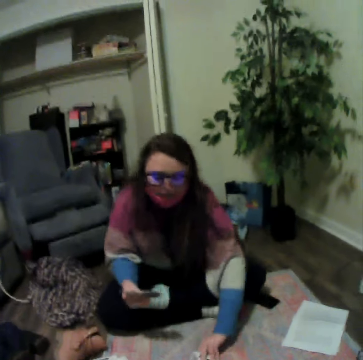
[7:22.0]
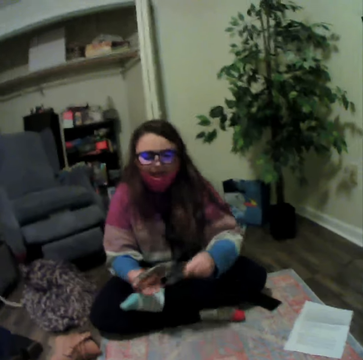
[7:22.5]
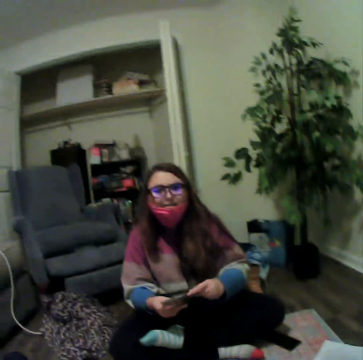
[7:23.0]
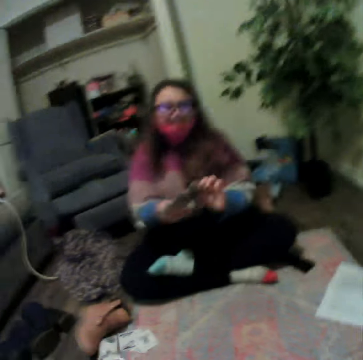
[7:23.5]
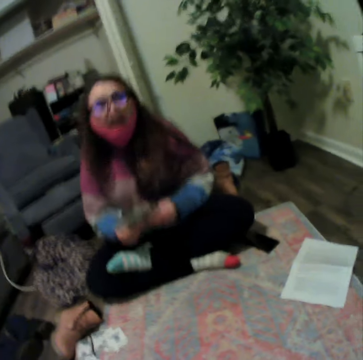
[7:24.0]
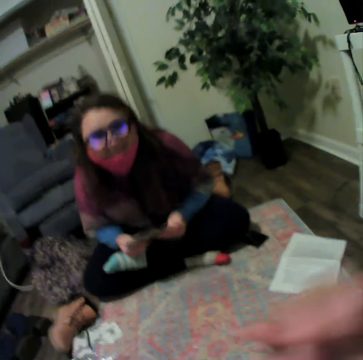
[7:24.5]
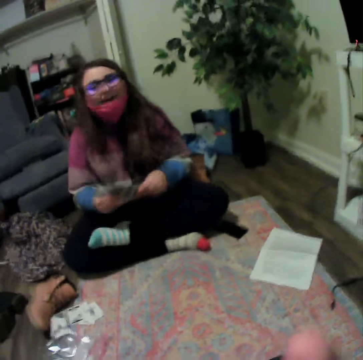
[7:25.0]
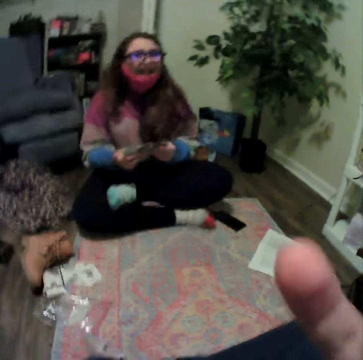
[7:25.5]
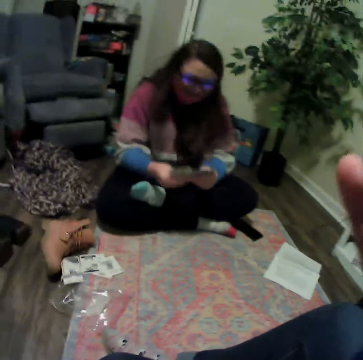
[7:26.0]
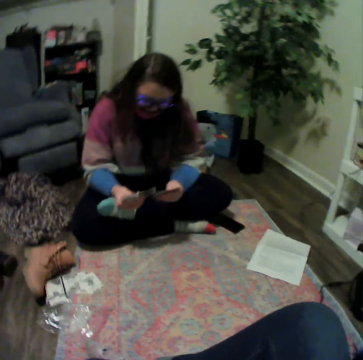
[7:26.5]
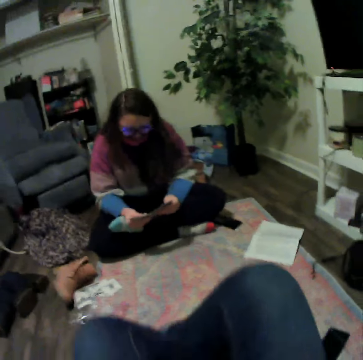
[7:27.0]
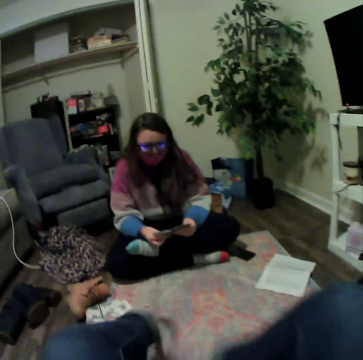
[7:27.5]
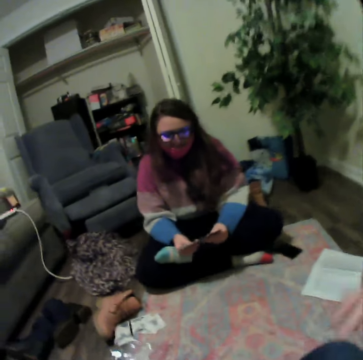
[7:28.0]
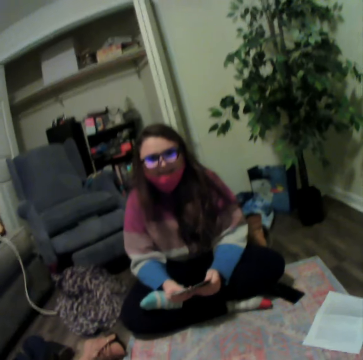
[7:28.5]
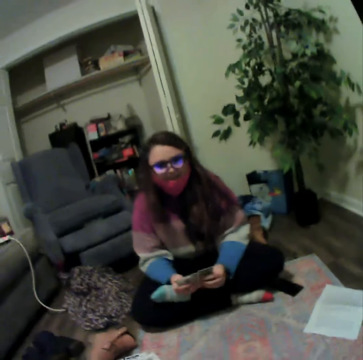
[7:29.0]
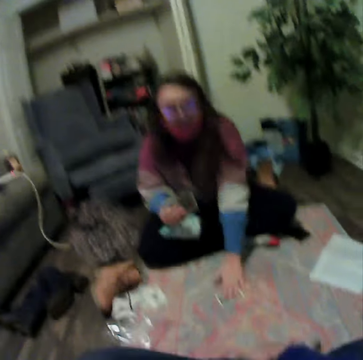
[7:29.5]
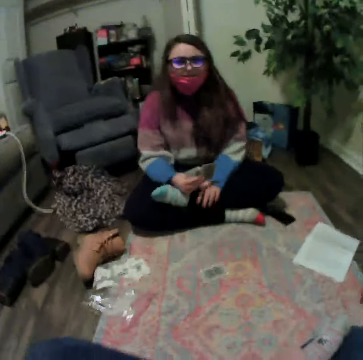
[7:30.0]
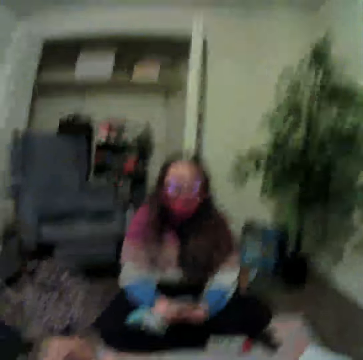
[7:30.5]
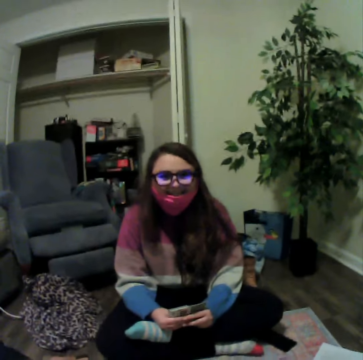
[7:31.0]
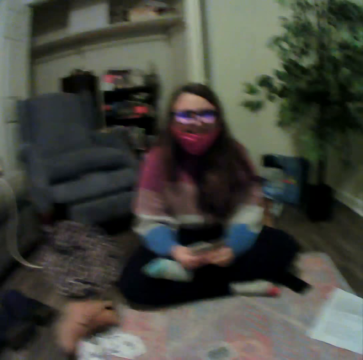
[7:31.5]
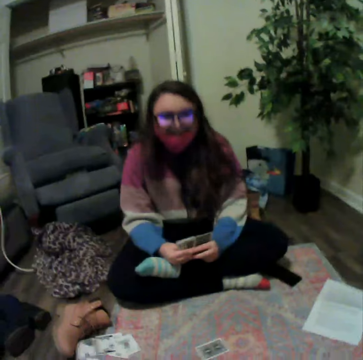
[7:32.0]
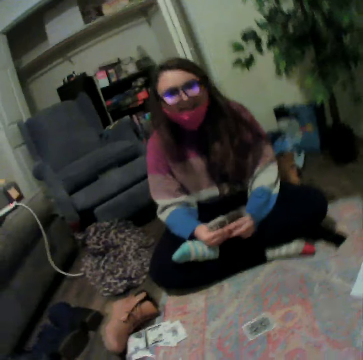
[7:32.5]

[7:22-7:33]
A lady picks up the cards. The lady talks with the camera wearer. The camera wearer crosses her legs. The lady plays the poker card.

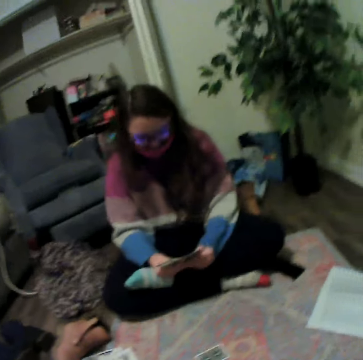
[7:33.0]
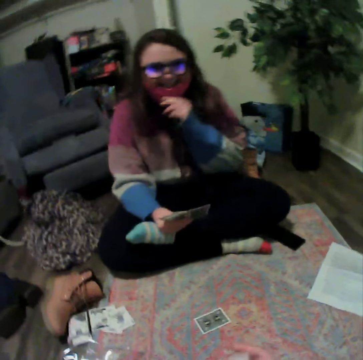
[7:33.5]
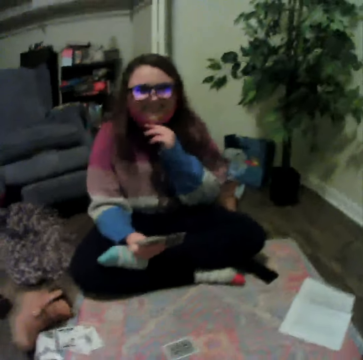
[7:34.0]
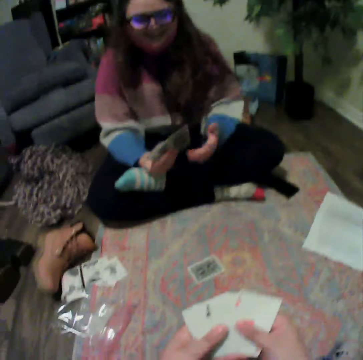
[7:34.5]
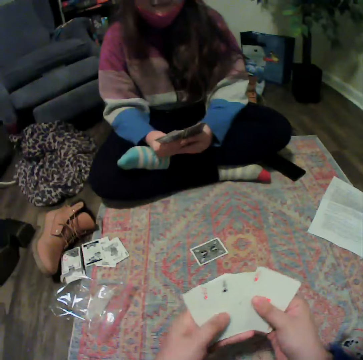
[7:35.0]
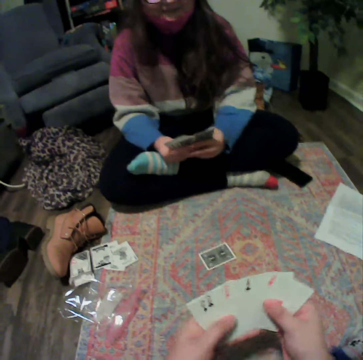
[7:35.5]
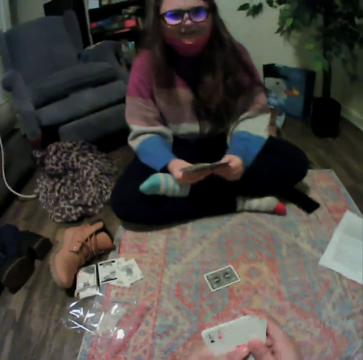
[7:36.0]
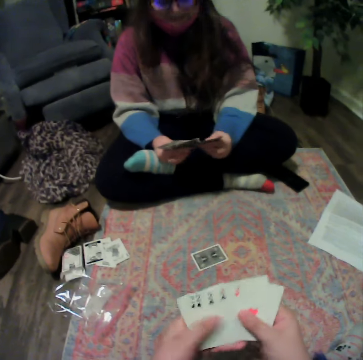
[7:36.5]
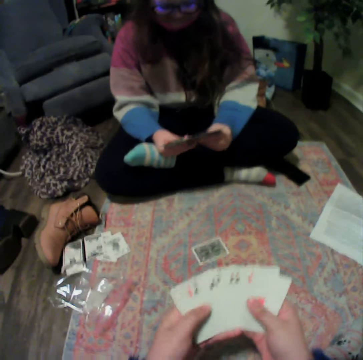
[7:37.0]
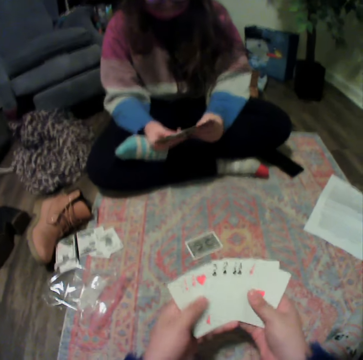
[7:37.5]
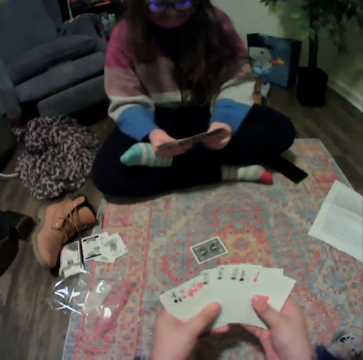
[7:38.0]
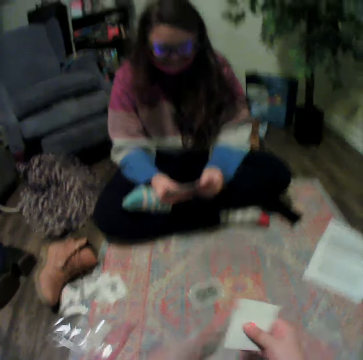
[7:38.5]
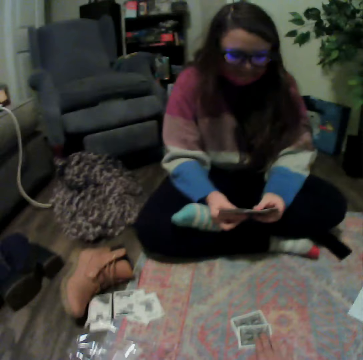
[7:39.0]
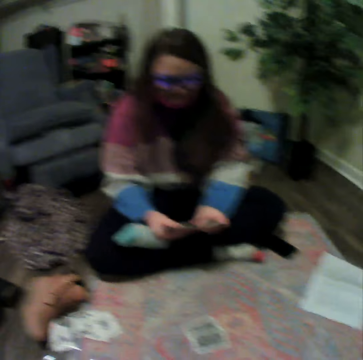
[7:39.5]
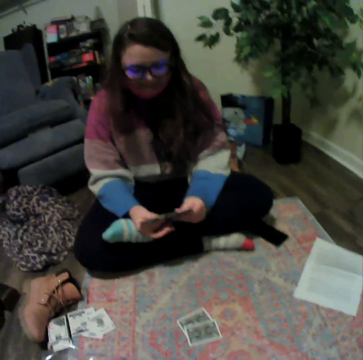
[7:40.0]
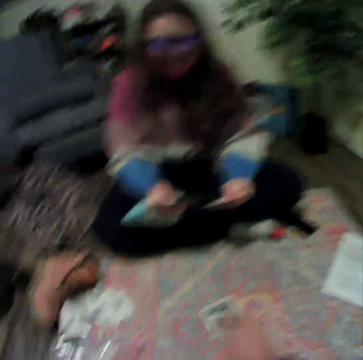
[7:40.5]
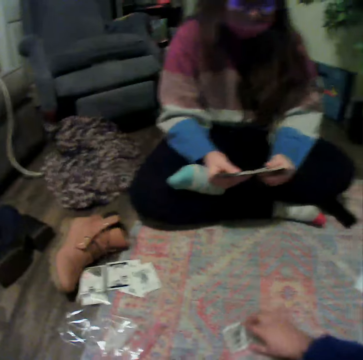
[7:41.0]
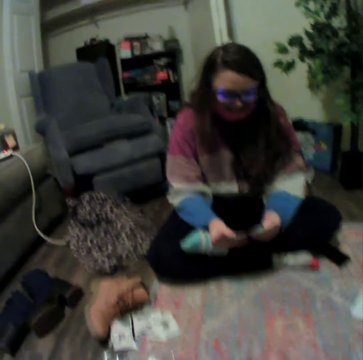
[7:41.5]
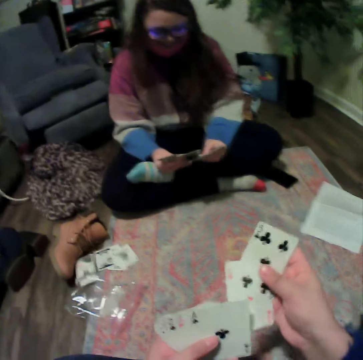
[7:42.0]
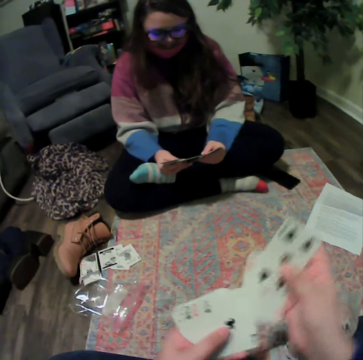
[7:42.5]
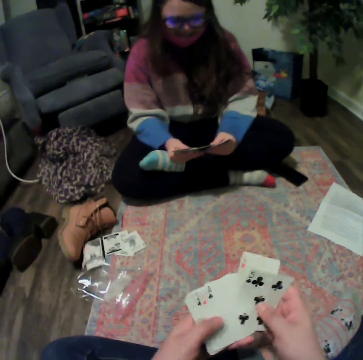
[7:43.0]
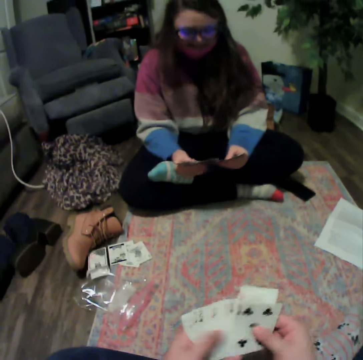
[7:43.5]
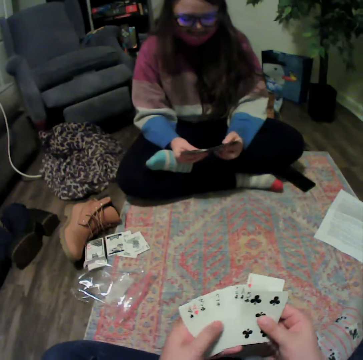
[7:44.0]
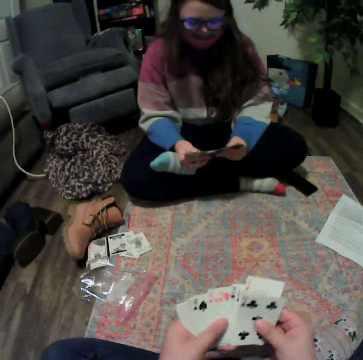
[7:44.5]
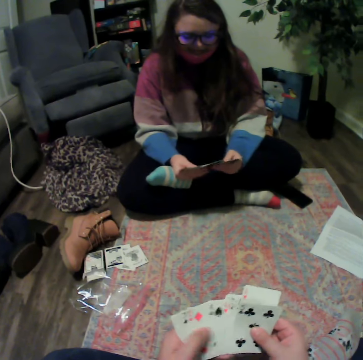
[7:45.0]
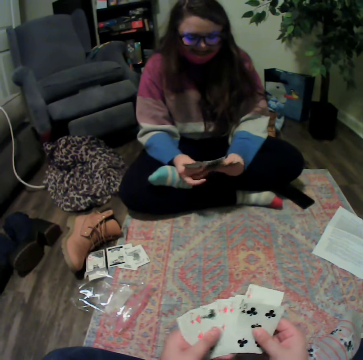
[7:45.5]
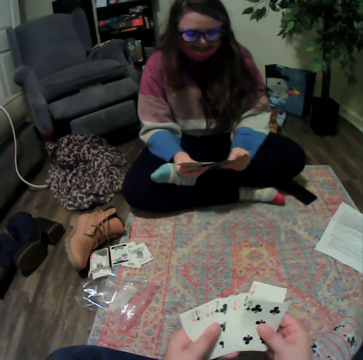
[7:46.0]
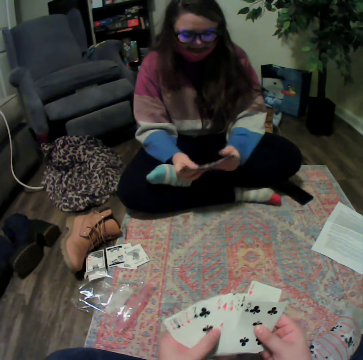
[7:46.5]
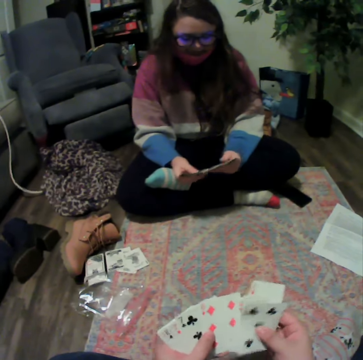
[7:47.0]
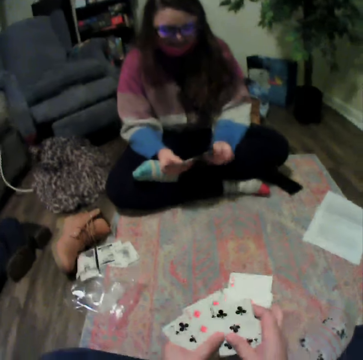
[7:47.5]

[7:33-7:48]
A lady talks with the camera wearer. The camera wearer reshuffles the cards. They play the poker card. The lady reshuffles the cards. The camera wearer picks up the cards. The lady reshuffles the cards. The camera wearer reshuffles the cards.

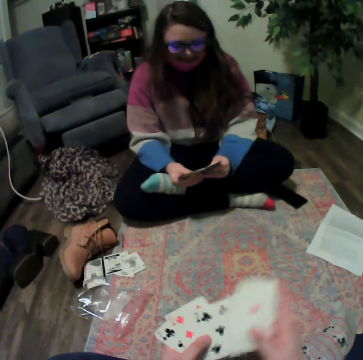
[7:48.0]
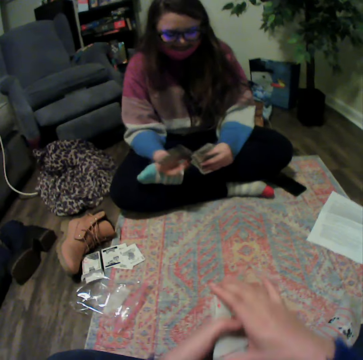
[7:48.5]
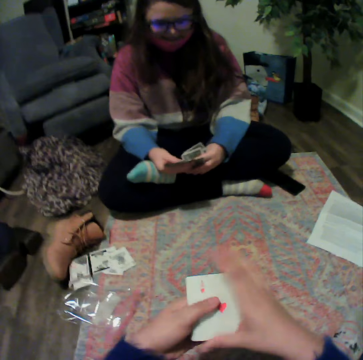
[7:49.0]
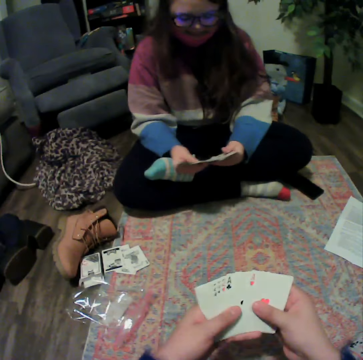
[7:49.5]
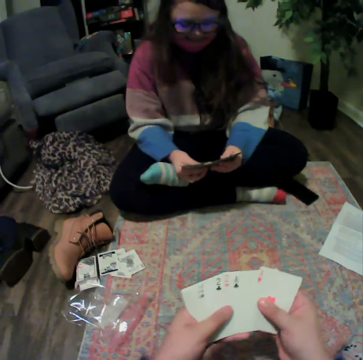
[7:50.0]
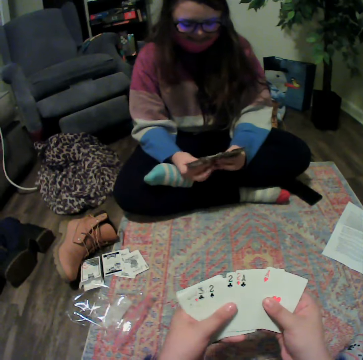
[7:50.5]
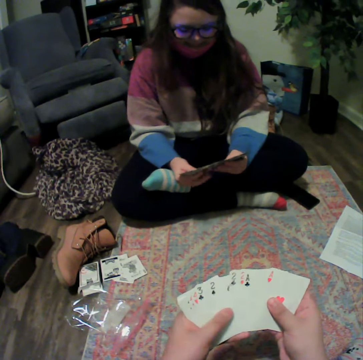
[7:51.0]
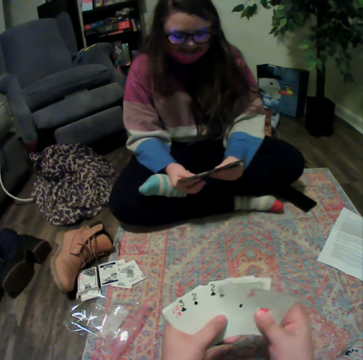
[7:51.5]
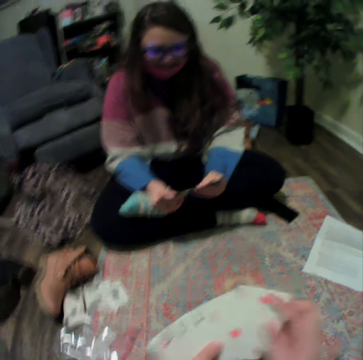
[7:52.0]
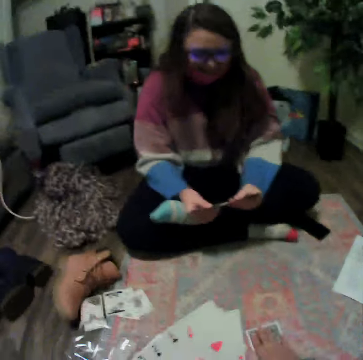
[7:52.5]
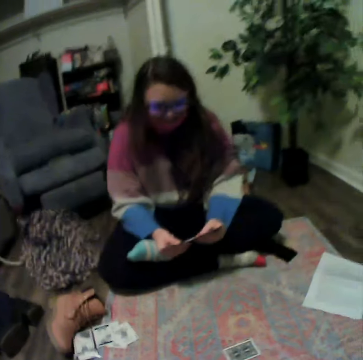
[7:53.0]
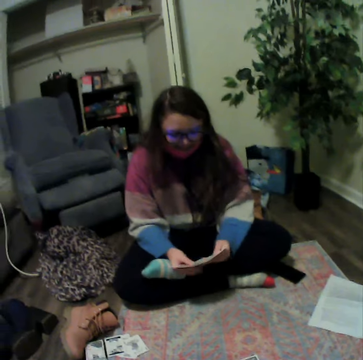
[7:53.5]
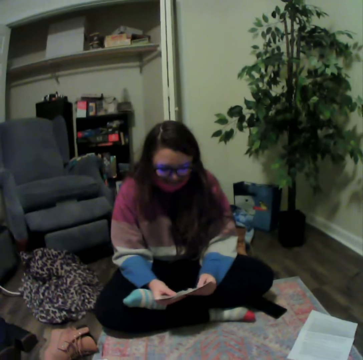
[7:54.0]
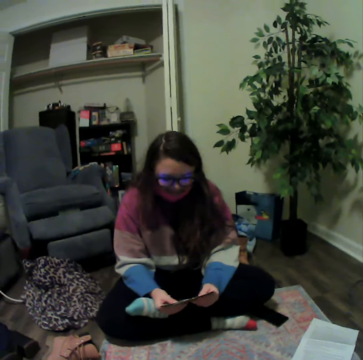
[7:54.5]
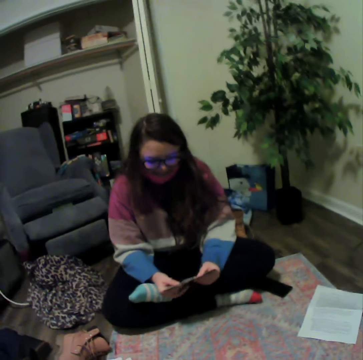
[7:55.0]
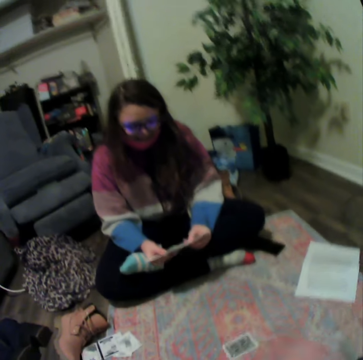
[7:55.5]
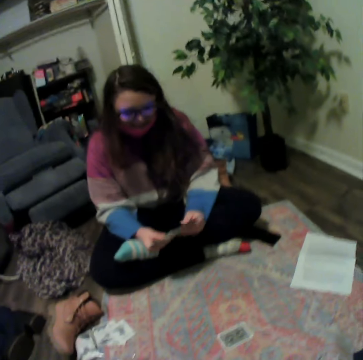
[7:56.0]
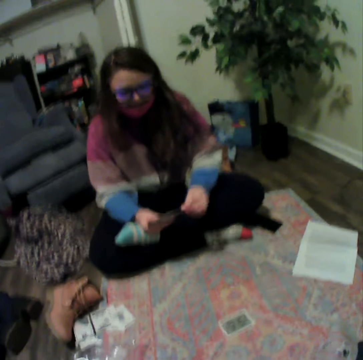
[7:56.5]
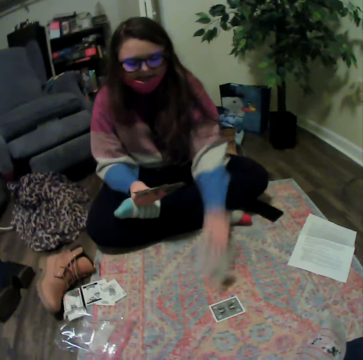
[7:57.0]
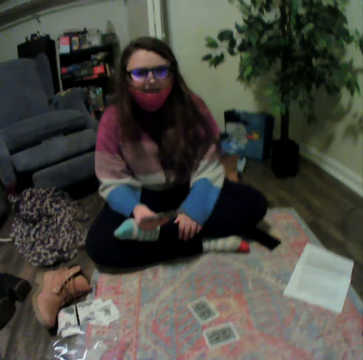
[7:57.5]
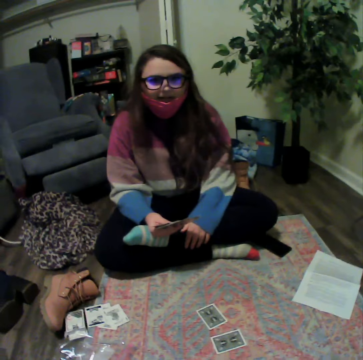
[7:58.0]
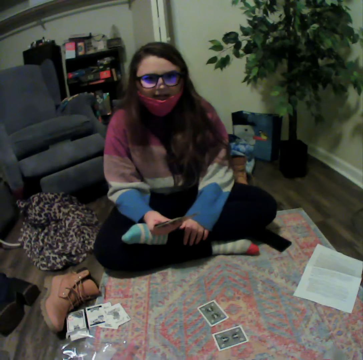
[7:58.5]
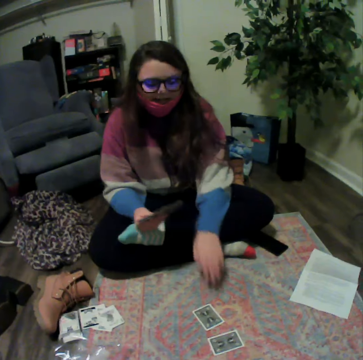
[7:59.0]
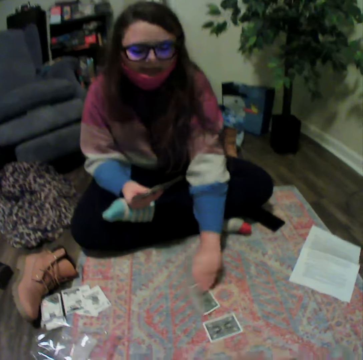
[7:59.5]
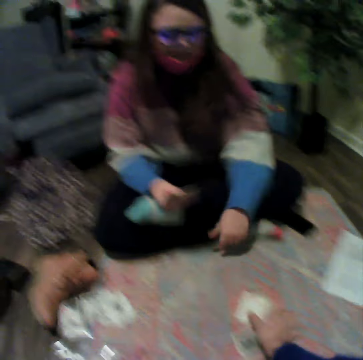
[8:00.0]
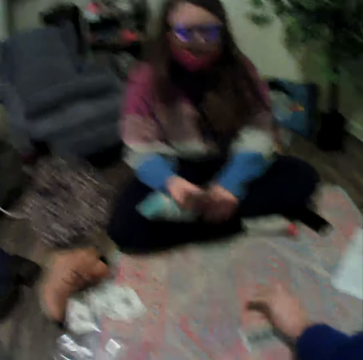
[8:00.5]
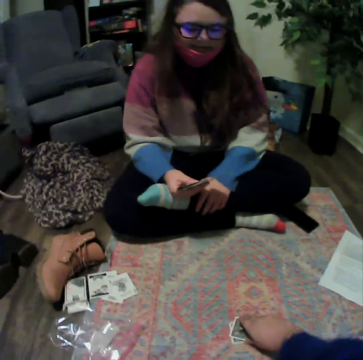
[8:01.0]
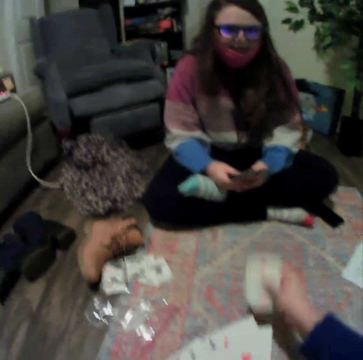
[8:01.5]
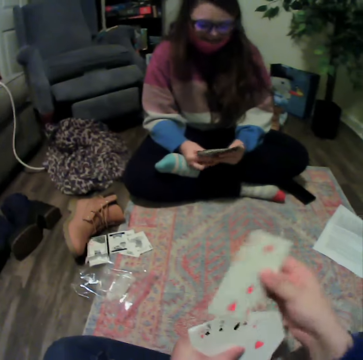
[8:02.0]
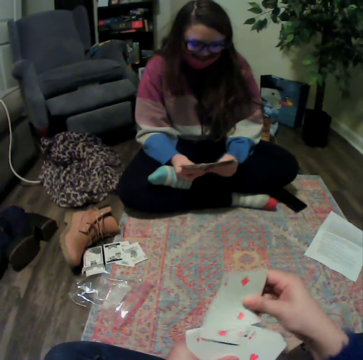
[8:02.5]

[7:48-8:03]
The camera wearer holds the cards. They reshuffle the cards and play the poker card. A lady reshuffles the cards and plays the poker card. The lady talks to the camera wearer. The lady touches the card. The camera wearer picks up the cards.
